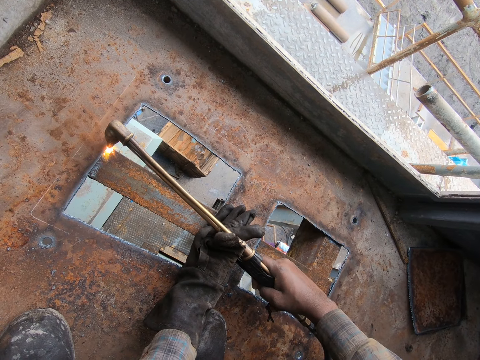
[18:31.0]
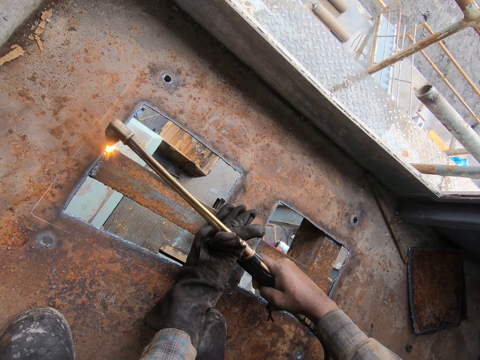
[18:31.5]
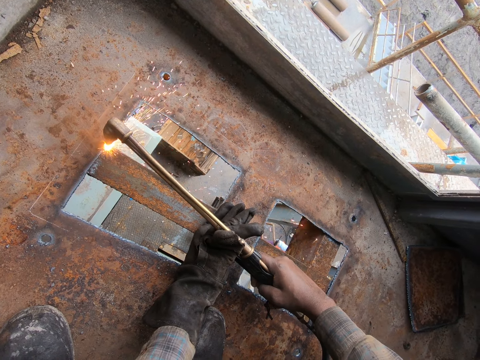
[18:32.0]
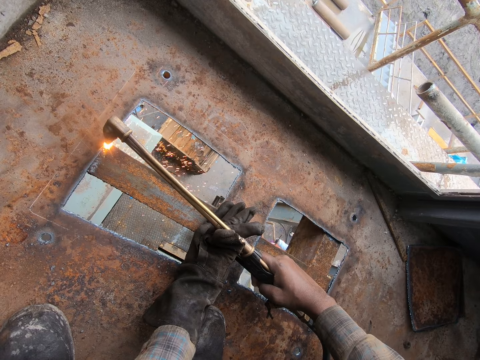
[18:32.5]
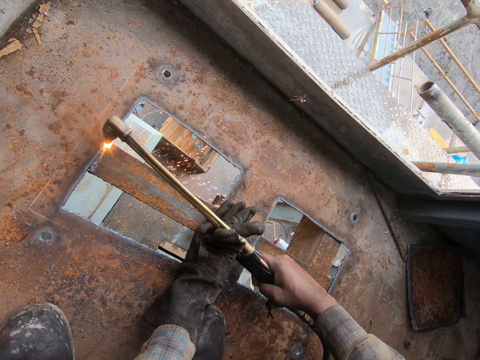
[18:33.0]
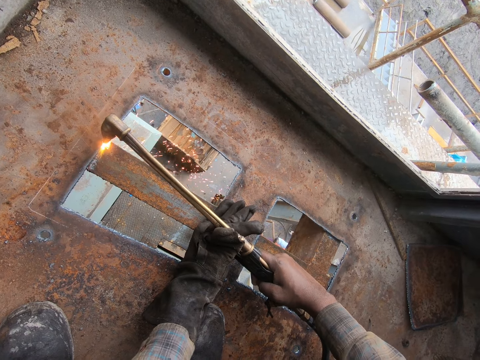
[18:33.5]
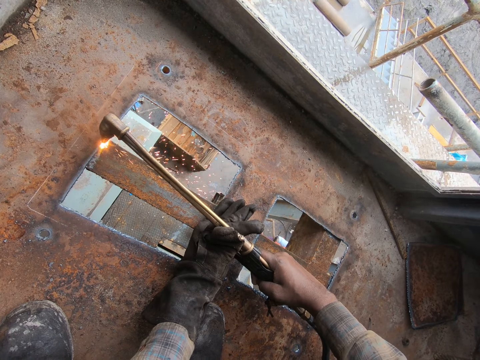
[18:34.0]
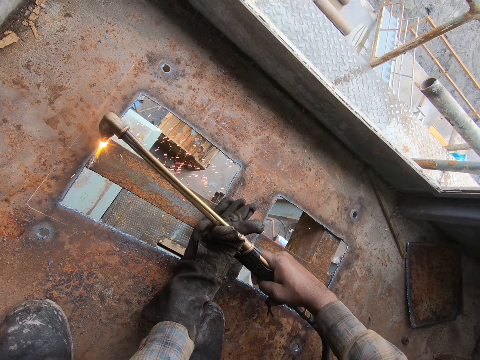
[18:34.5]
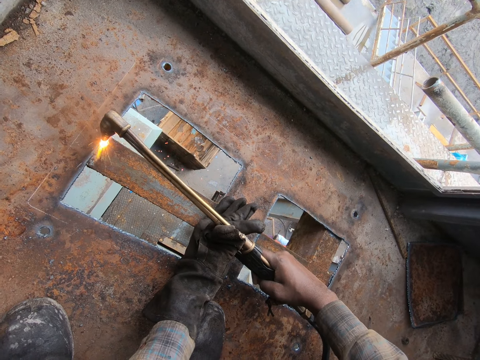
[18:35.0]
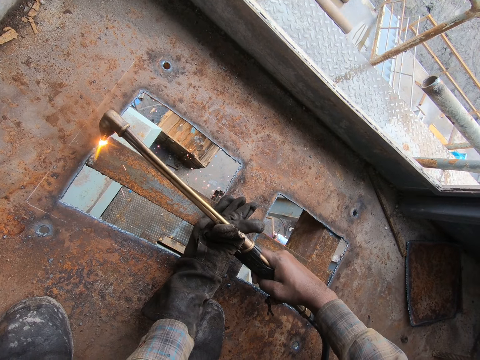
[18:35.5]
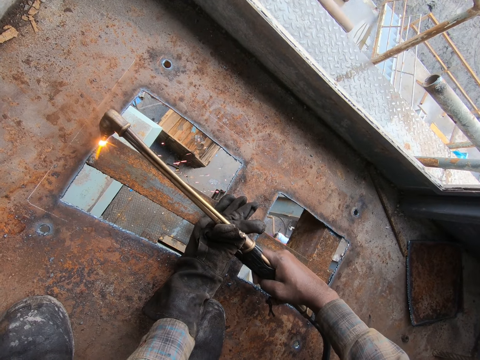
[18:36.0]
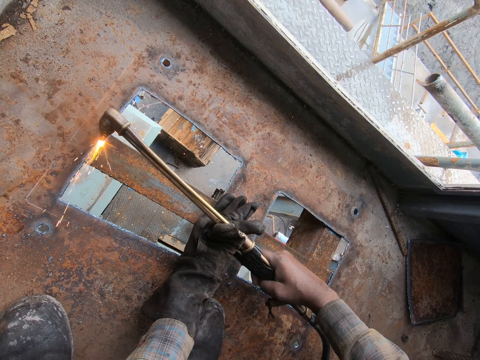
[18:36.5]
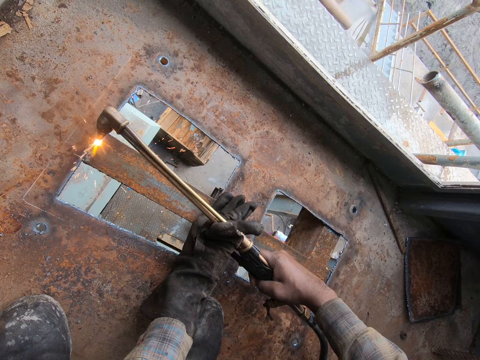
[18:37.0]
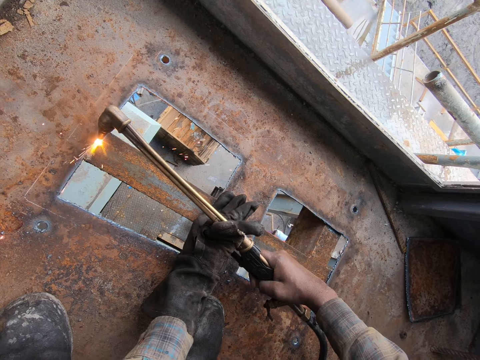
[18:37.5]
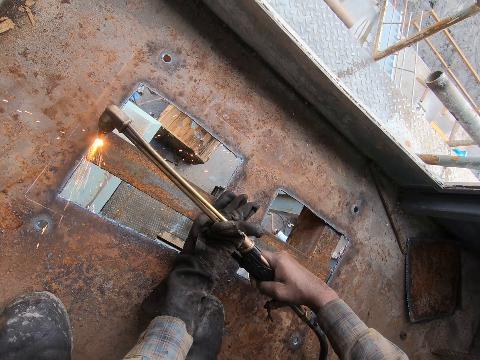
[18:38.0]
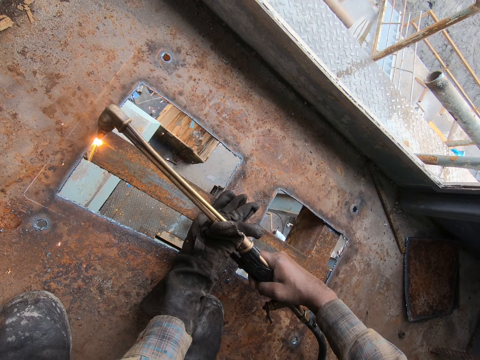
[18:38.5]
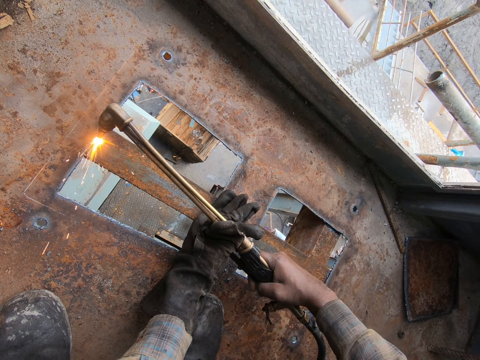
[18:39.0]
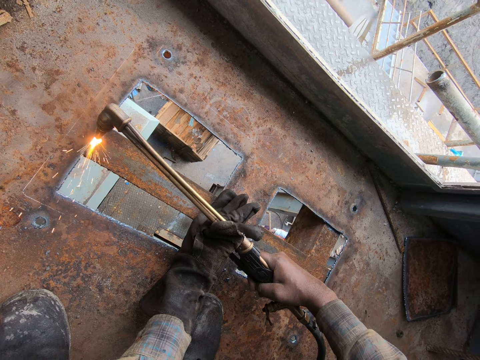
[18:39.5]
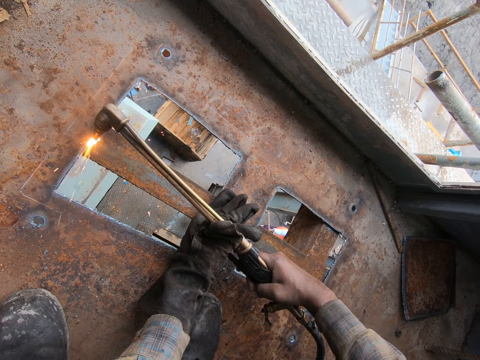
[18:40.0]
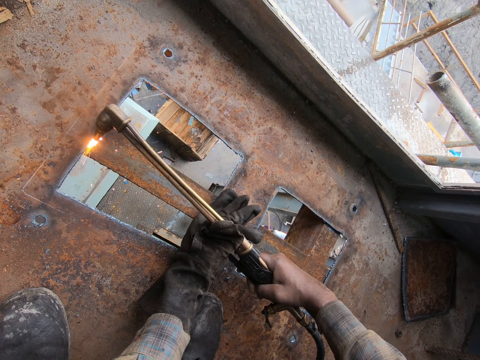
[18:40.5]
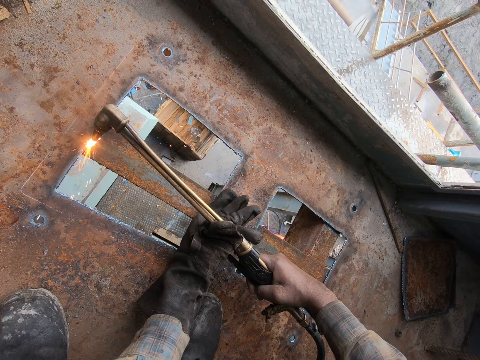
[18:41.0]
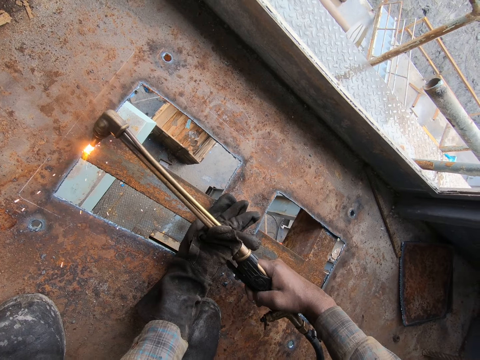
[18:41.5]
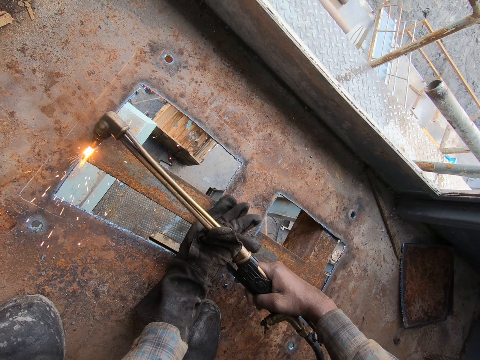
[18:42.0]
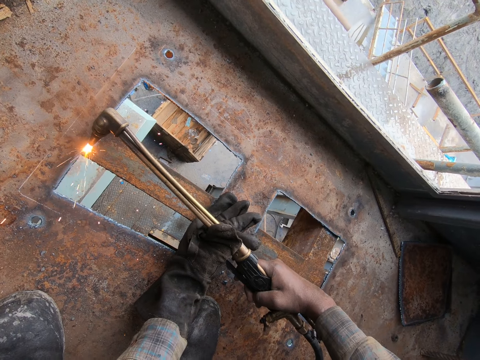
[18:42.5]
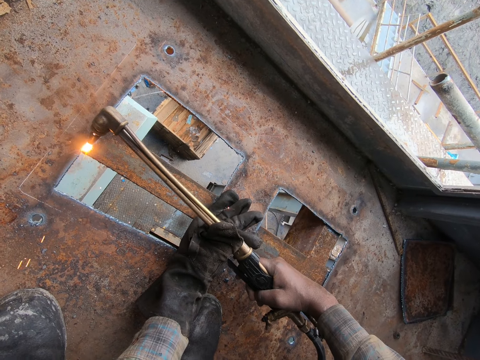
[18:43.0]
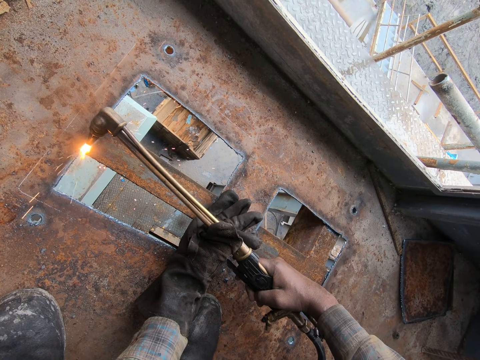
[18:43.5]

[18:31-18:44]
The camera wearer welds.

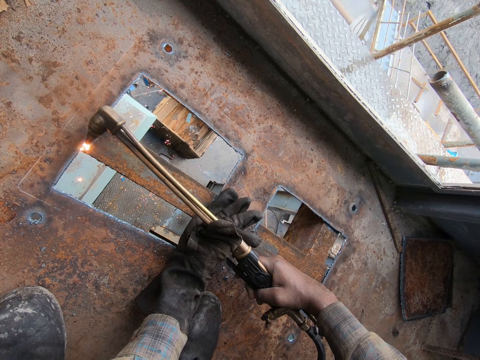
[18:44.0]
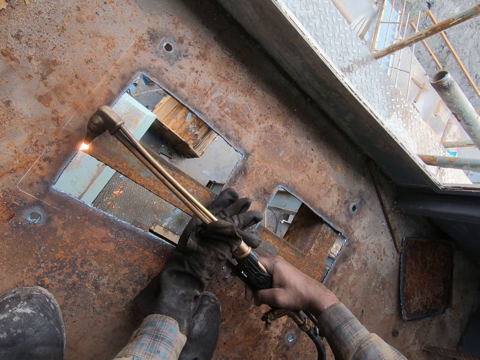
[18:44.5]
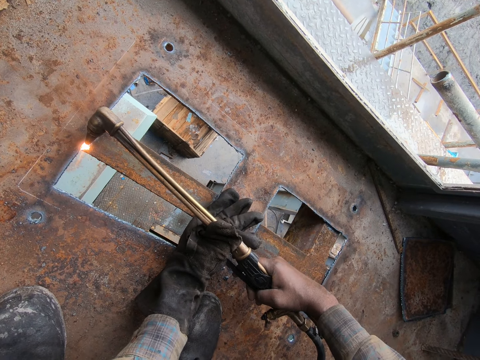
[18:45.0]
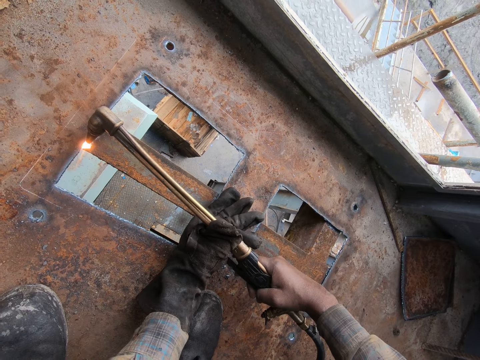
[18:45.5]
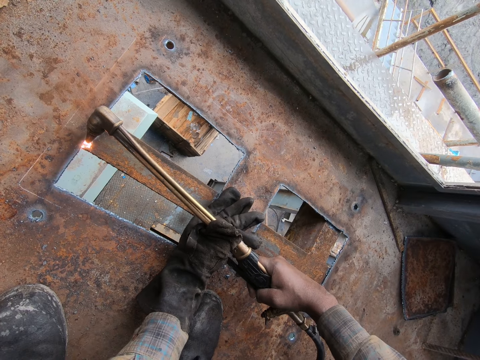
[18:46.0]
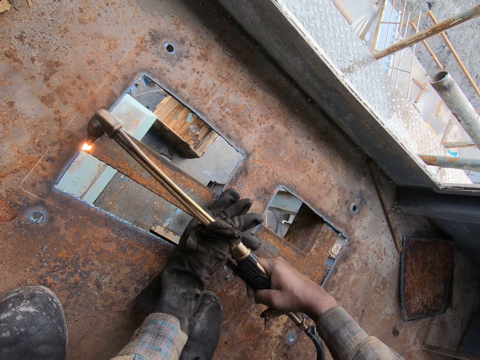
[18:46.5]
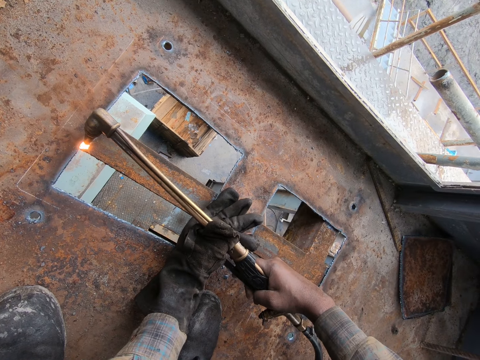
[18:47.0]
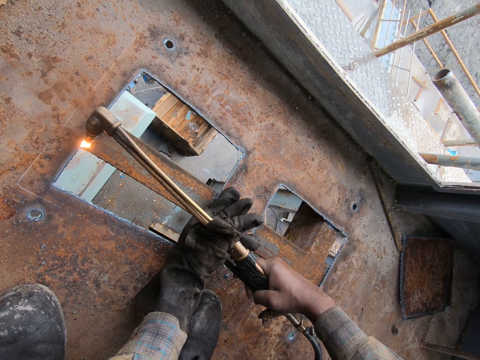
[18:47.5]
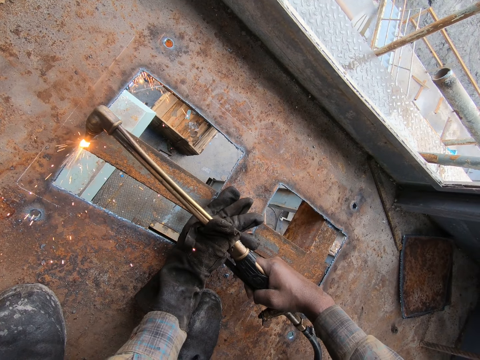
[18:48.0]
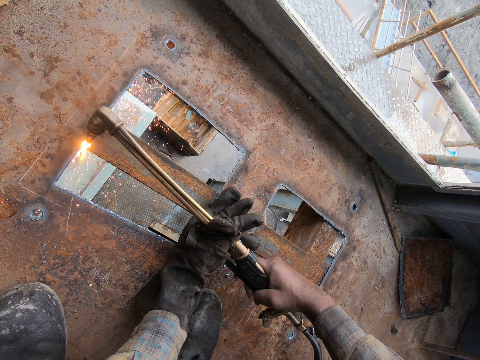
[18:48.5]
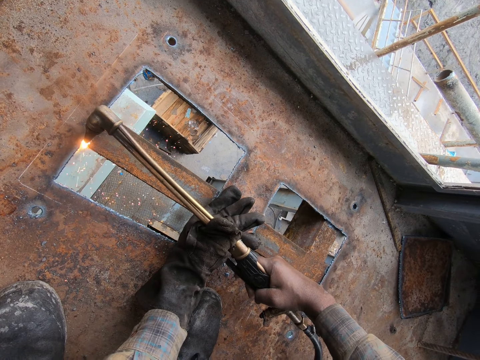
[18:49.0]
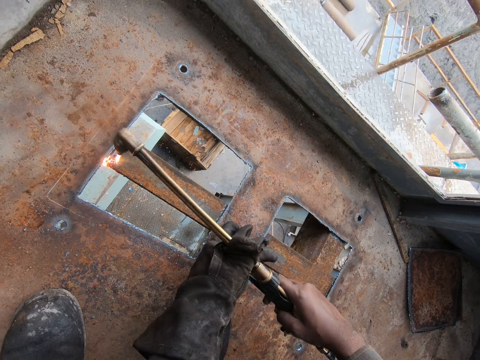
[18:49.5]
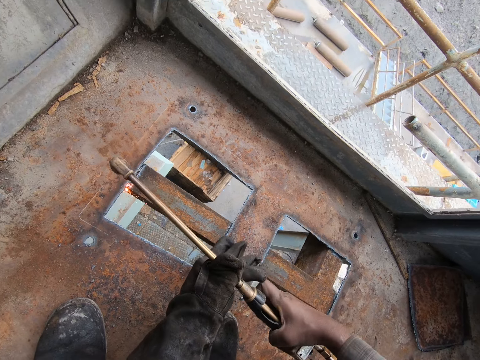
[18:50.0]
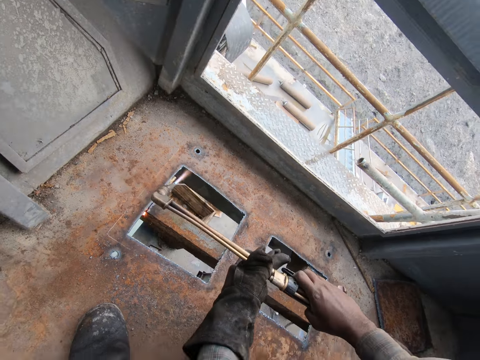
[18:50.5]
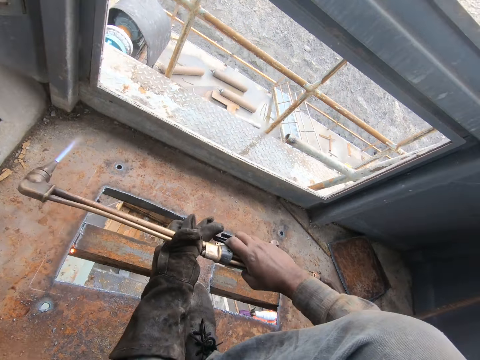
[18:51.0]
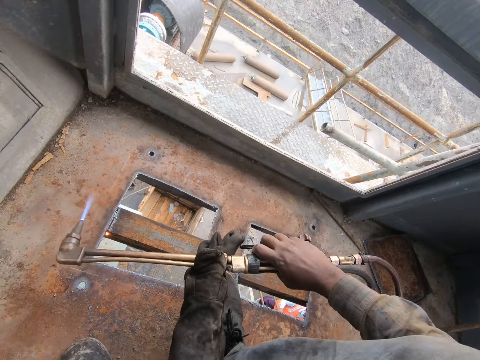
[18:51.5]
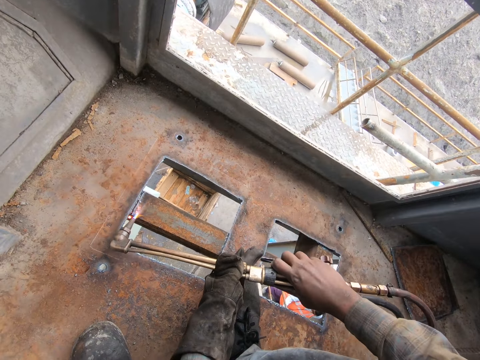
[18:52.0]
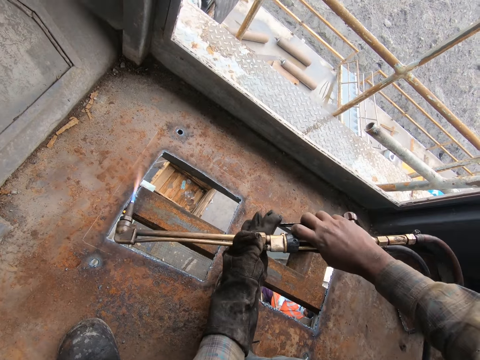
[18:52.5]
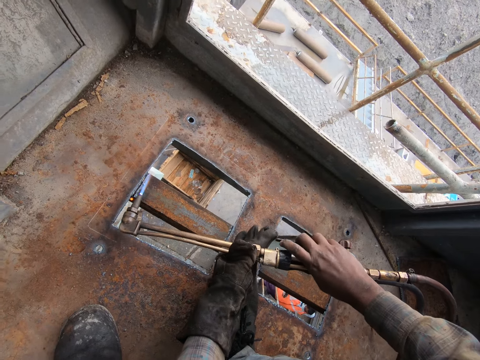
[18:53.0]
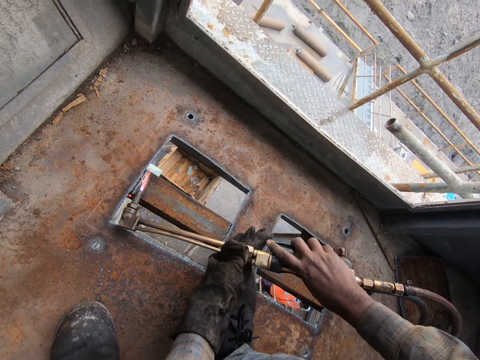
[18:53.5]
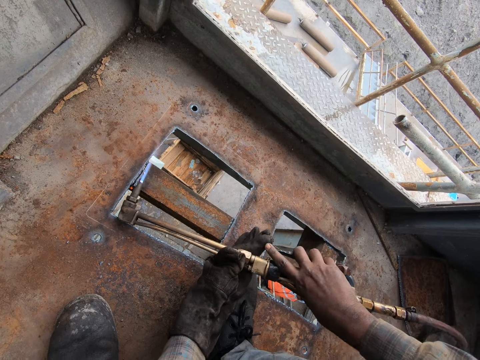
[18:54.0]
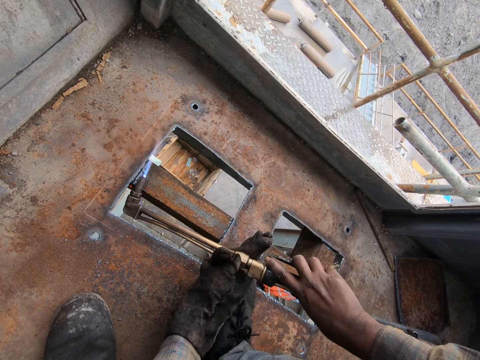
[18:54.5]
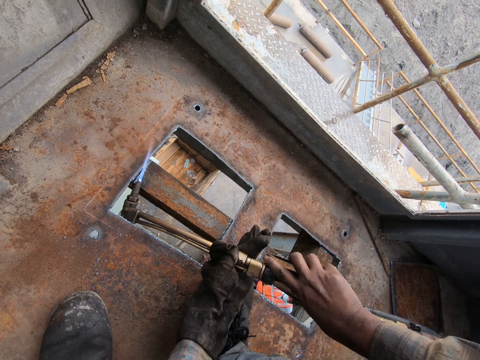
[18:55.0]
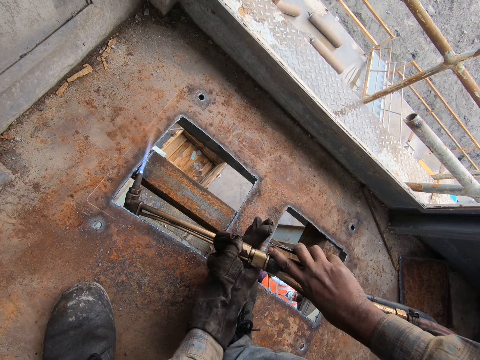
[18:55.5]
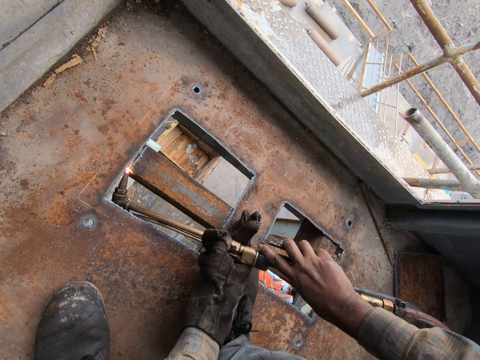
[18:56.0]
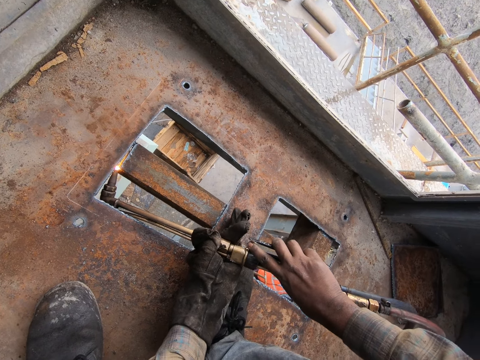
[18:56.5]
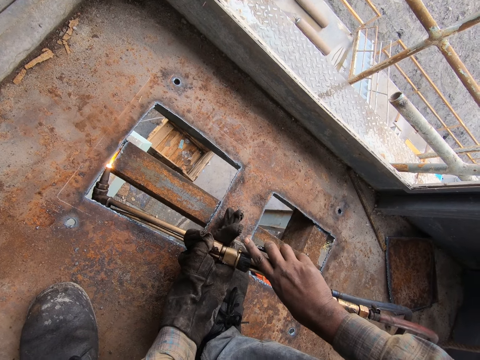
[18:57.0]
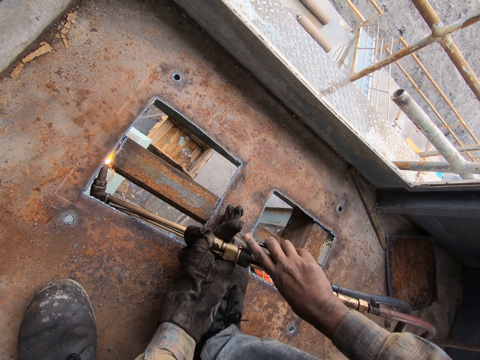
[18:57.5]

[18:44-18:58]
The camera wearer regulates the frame. They turn the welding torch. They weld the metals.
